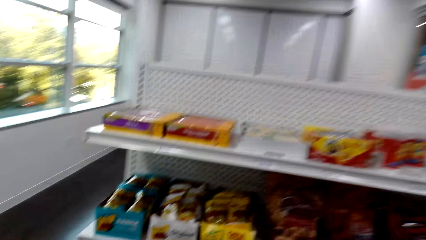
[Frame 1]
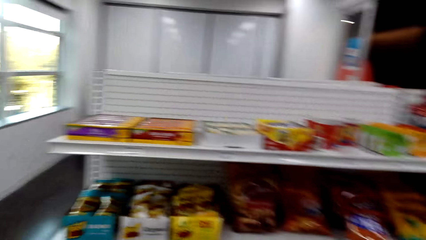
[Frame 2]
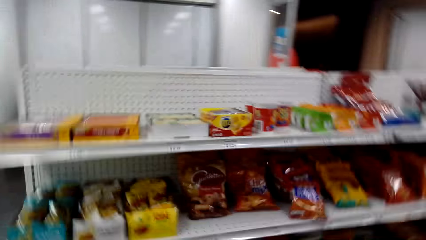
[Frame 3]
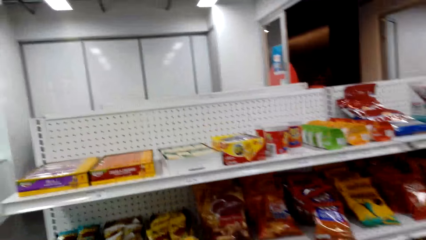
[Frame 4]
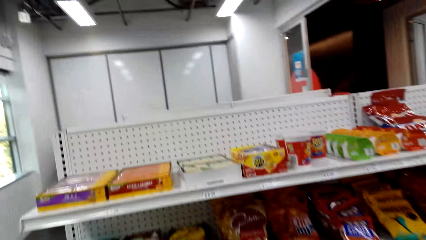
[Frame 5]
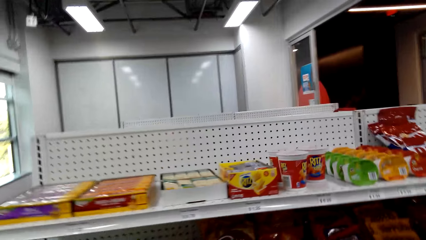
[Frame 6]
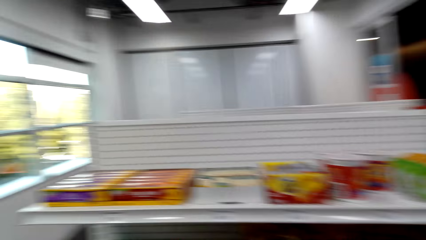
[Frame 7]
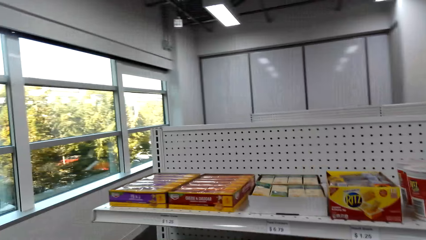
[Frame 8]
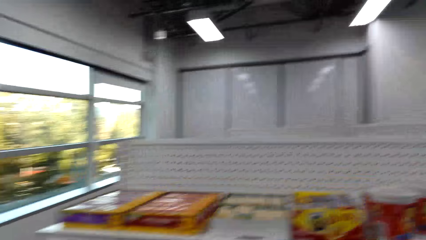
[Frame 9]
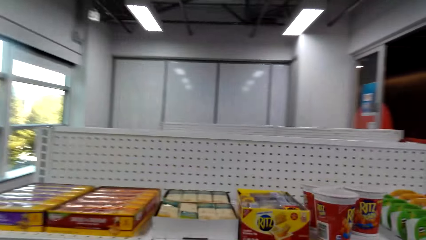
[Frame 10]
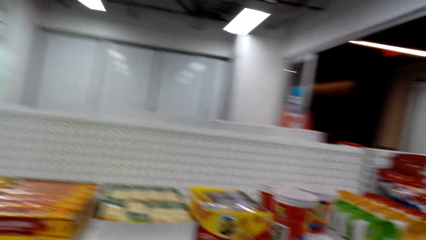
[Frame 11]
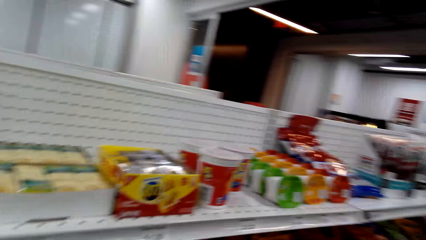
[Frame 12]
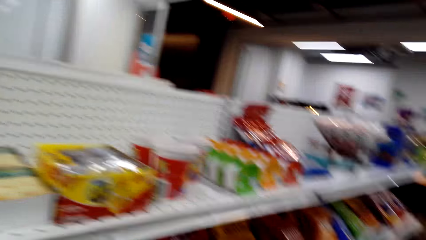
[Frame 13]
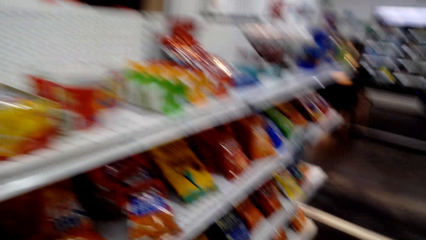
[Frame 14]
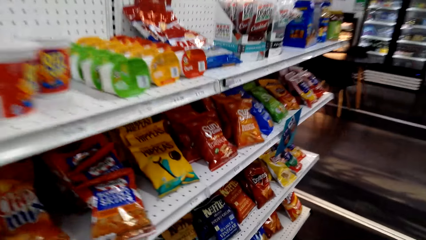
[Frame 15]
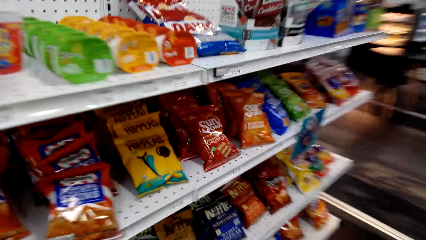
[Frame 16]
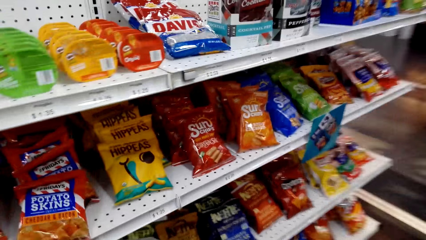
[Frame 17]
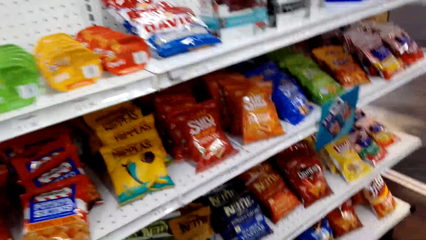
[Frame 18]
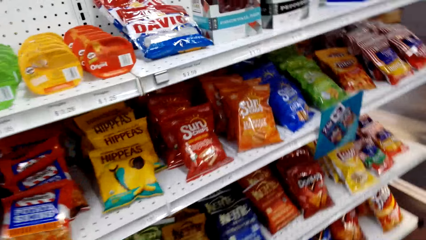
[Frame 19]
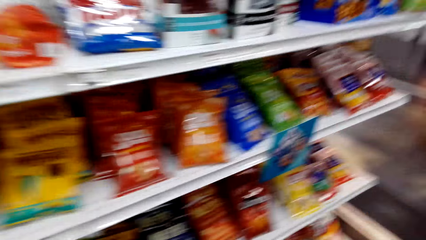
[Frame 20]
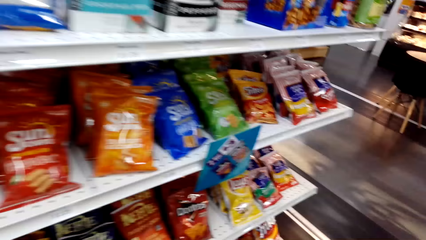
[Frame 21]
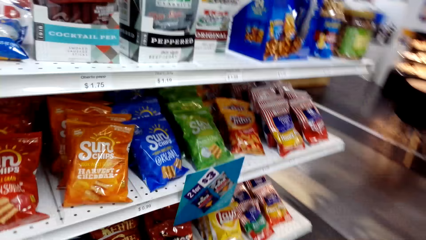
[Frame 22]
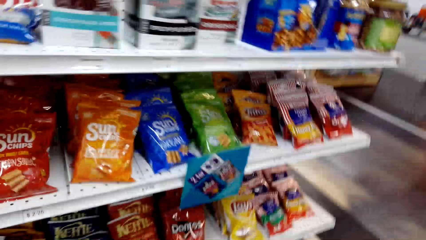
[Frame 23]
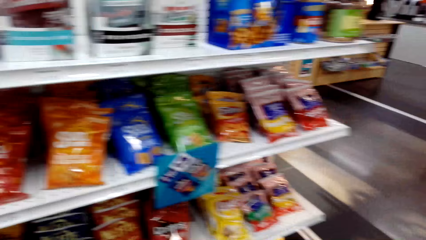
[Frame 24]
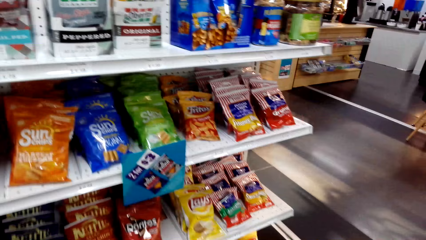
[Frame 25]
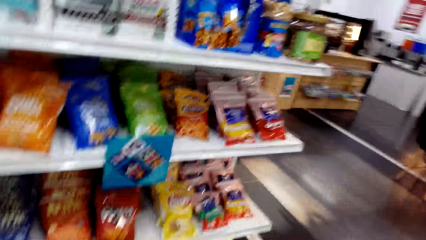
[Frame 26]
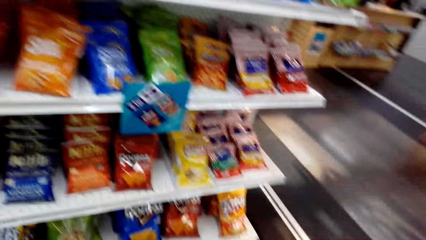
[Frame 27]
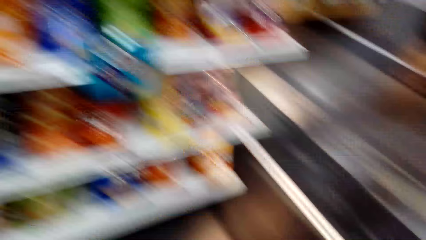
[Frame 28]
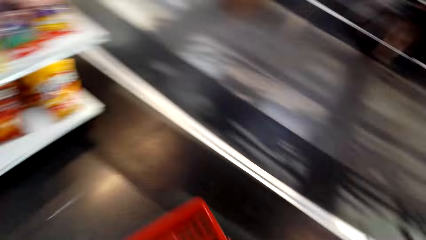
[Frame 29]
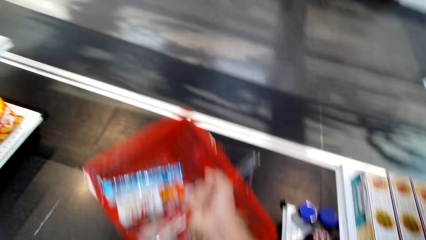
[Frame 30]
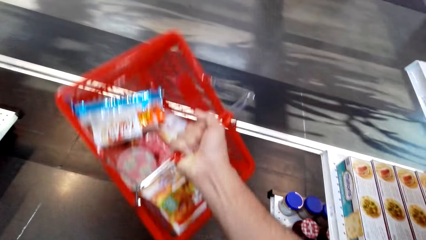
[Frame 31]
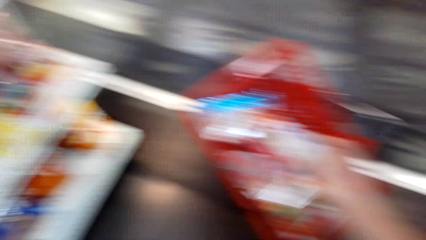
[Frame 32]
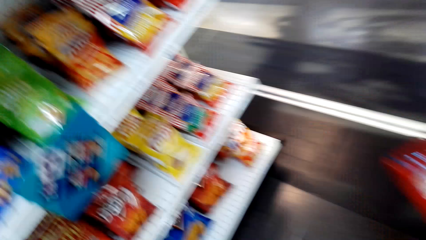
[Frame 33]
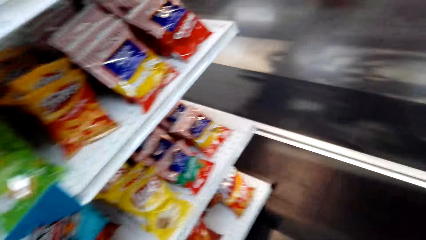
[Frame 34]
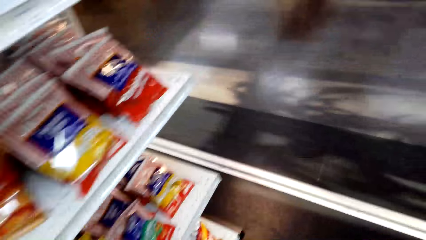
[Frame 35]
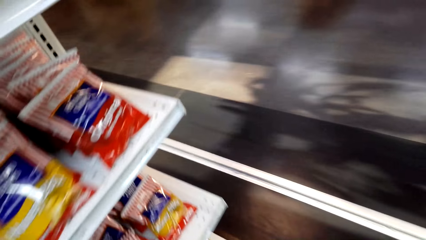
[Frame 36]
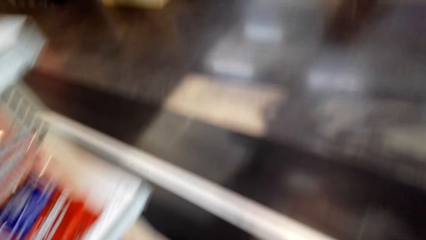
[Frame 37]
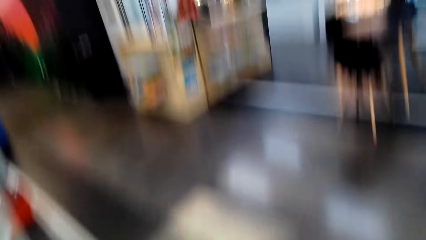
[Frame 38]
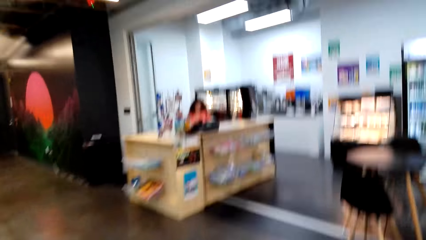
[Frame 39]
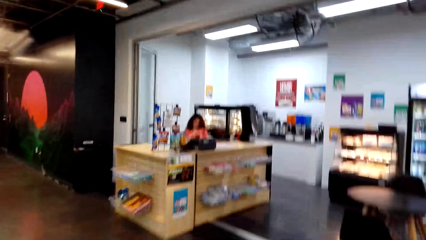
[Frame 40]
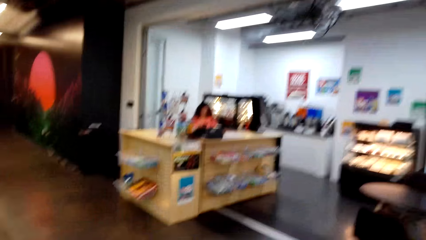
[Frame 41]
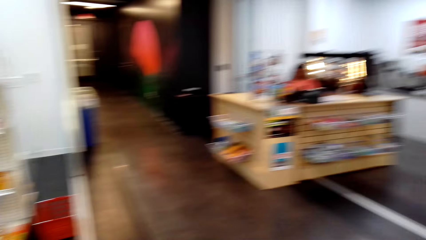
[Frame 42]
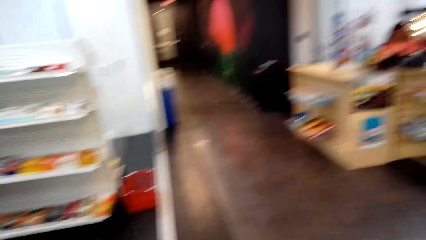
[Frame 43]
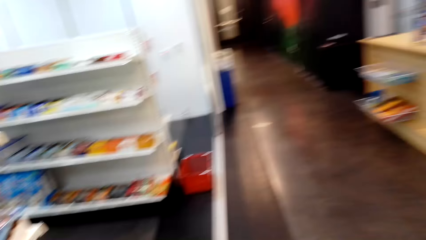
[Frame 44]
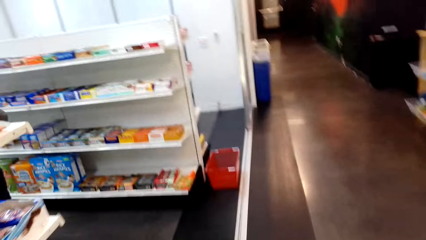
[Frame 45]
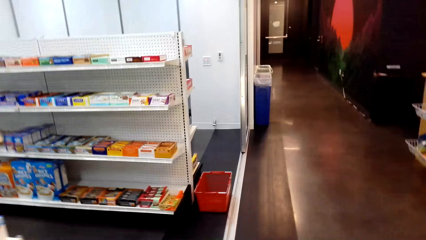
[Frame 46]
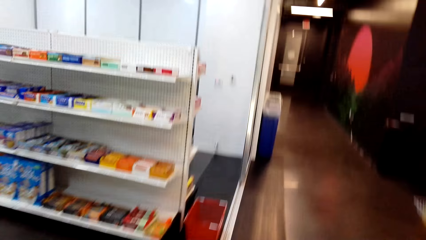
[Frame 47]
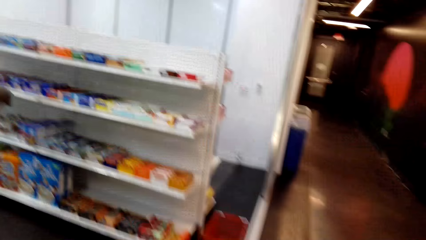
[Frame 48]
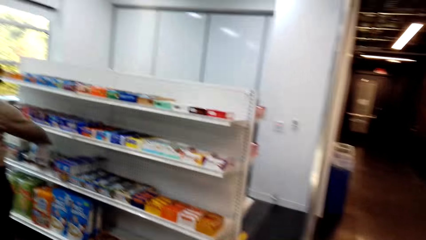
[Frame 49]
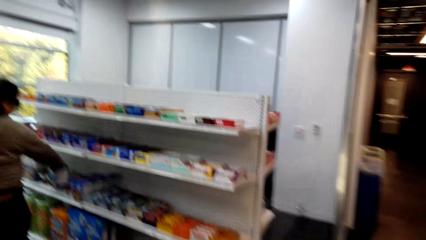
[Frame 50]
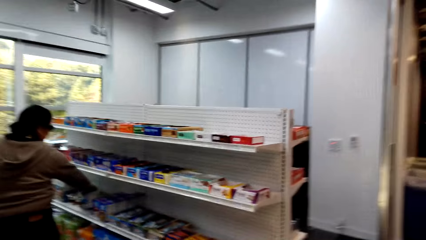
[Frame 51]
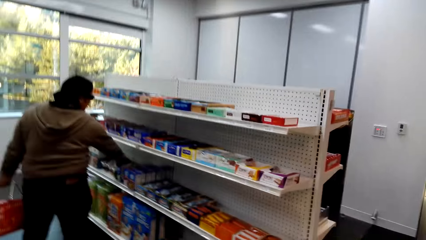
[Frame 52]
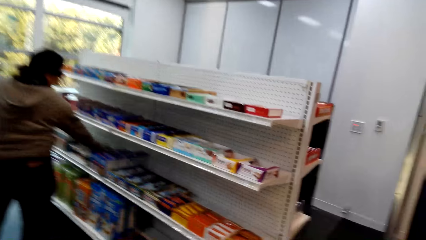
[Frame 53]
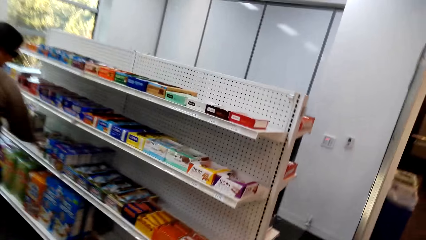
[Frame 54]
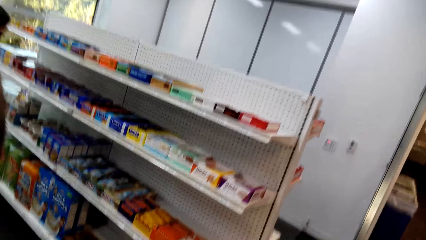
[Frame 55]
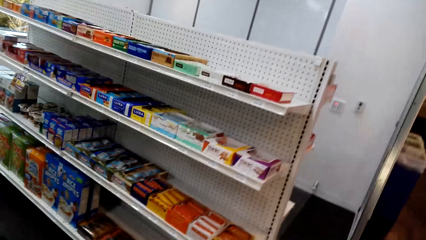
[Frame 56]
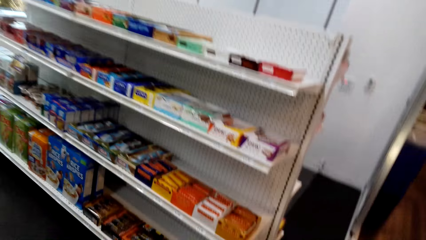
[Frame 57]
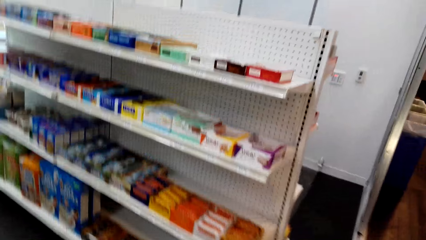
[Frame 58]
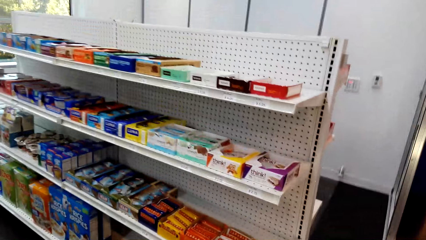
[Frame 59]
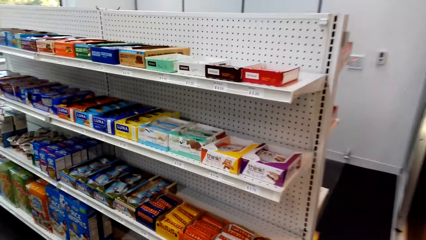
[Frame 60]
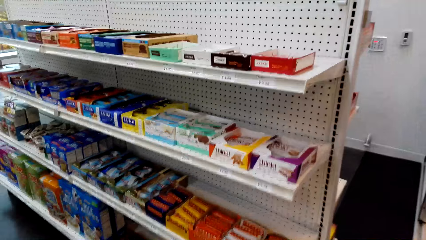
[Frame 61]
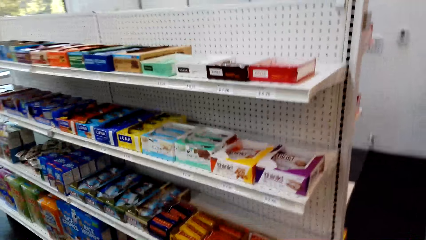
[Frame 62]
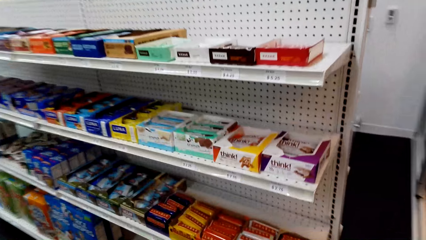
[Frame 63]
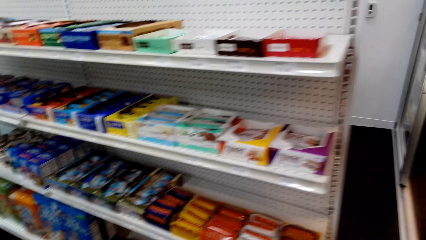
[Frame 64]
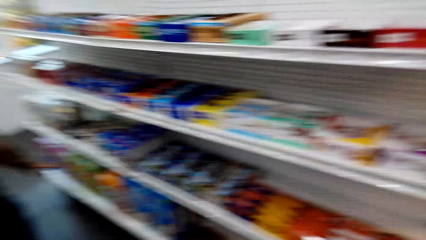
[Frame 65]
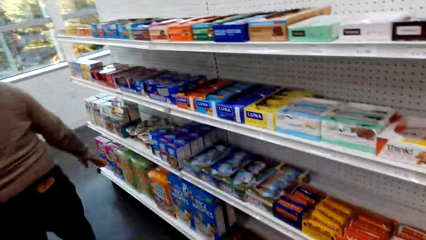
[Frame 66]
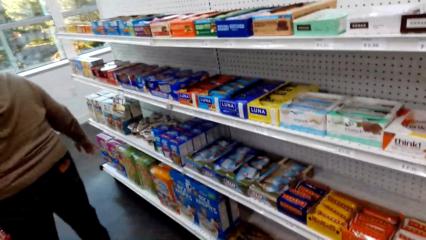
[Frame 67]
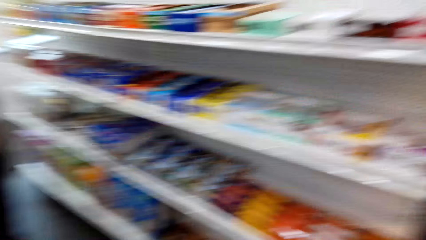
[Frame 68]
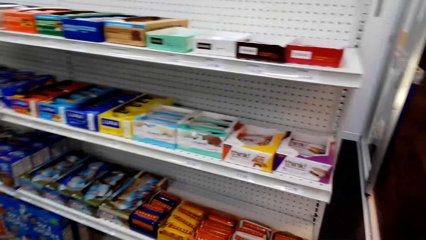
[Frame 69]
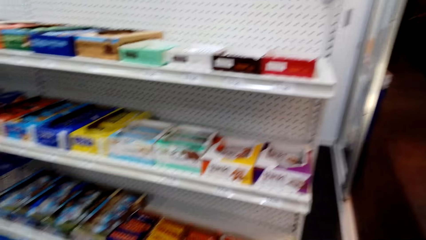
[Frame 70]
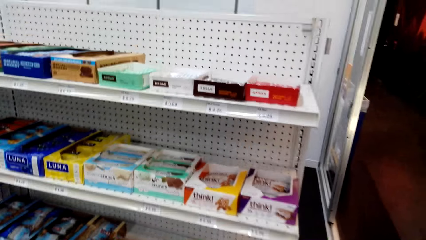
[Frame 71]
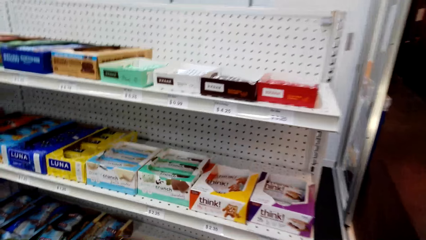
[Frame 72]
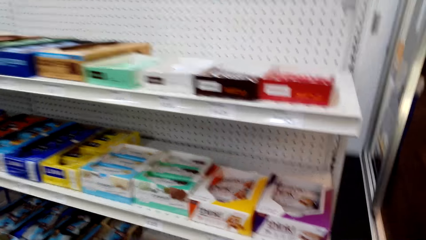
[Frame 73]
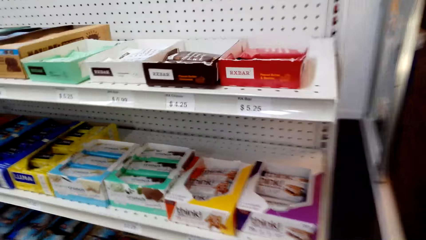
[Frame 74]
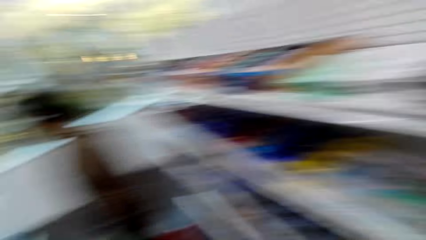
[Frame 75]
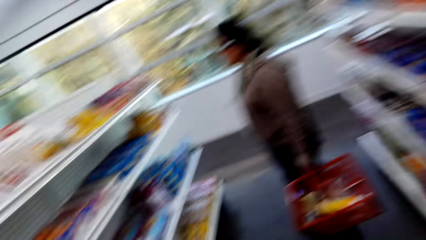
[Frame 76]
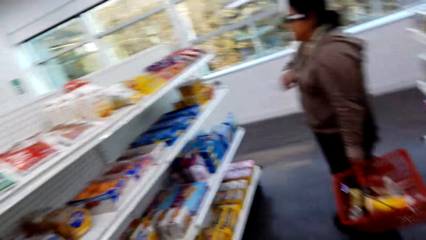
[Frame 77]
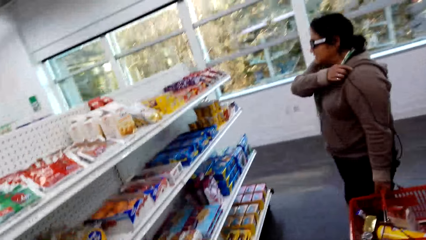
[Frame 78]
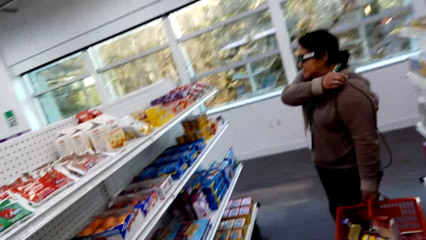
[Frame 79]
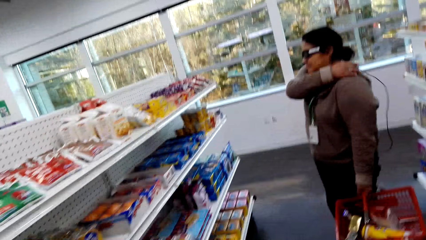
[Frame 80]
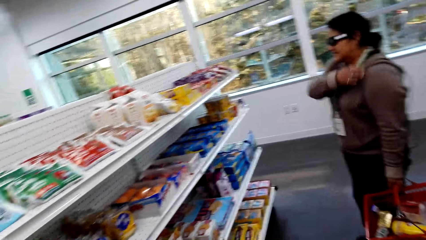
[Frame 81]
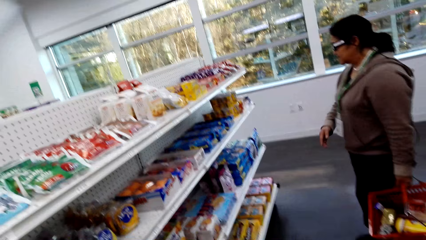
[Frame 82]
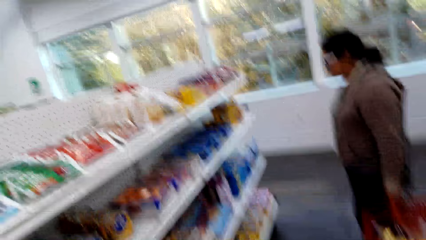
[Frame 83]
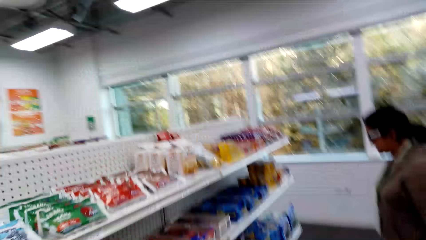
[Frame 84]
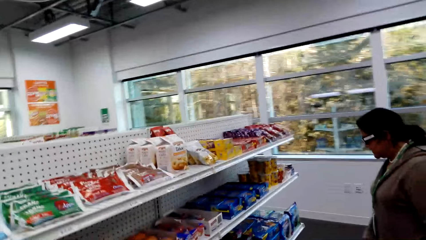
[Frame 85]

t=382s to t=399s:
The camera wearer picks something.
